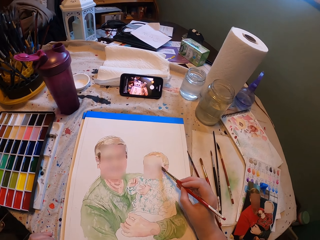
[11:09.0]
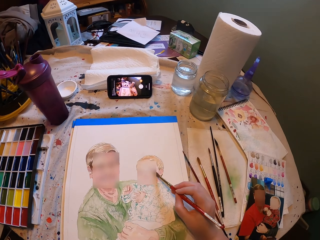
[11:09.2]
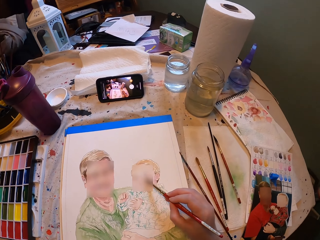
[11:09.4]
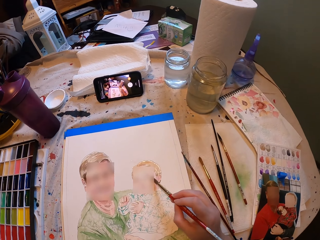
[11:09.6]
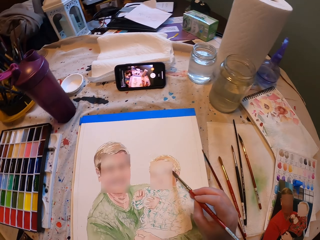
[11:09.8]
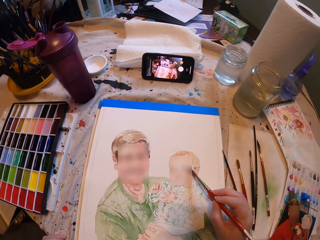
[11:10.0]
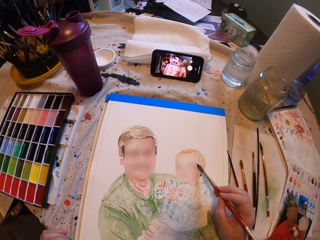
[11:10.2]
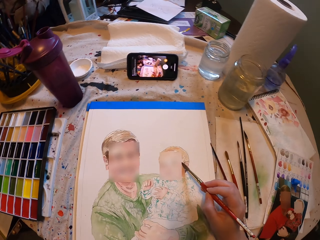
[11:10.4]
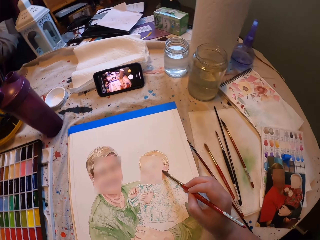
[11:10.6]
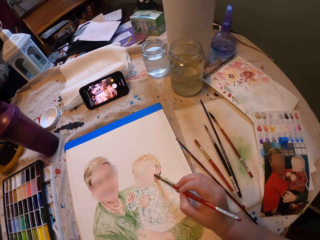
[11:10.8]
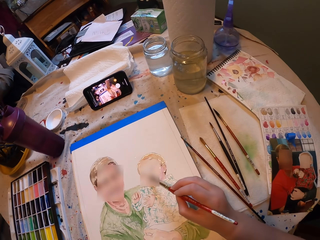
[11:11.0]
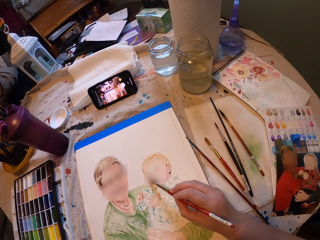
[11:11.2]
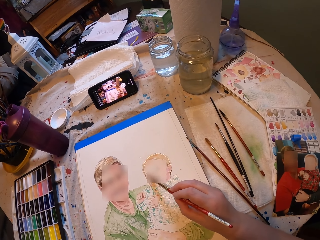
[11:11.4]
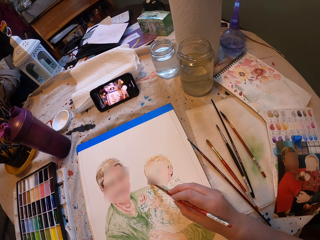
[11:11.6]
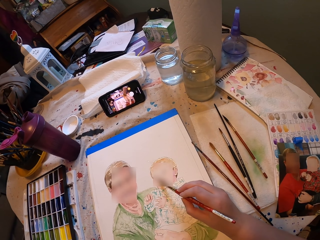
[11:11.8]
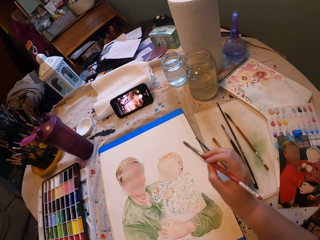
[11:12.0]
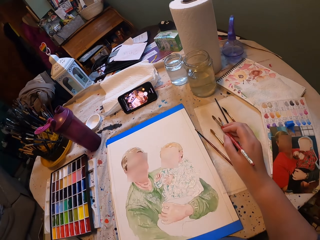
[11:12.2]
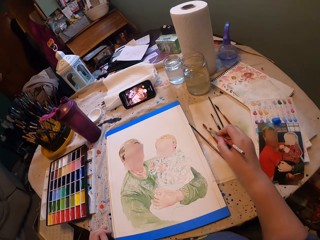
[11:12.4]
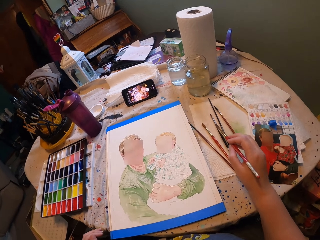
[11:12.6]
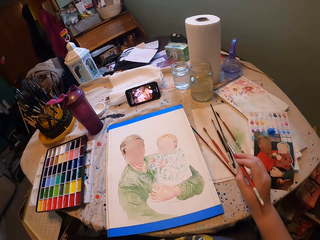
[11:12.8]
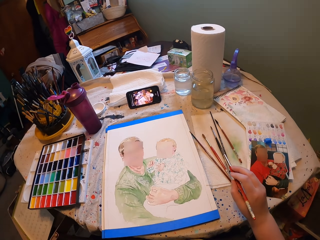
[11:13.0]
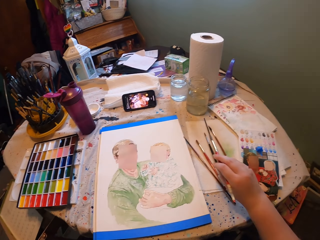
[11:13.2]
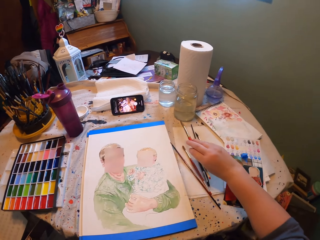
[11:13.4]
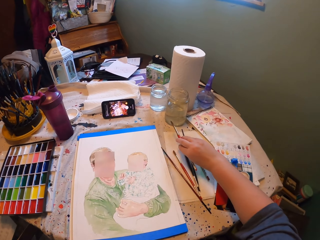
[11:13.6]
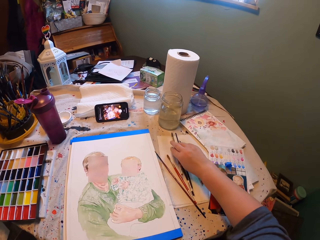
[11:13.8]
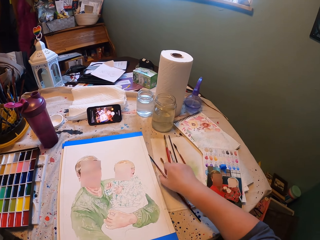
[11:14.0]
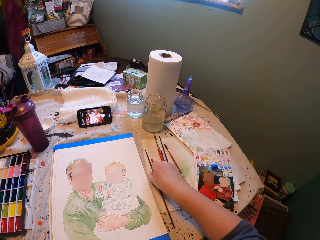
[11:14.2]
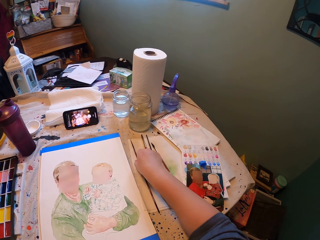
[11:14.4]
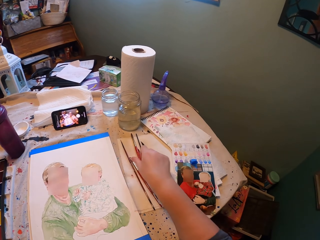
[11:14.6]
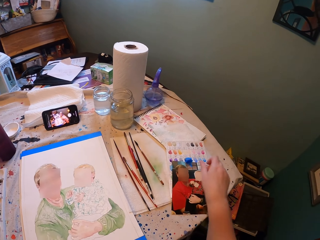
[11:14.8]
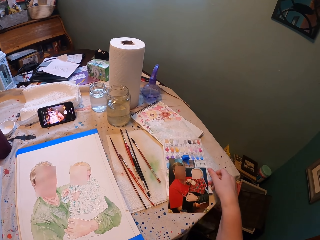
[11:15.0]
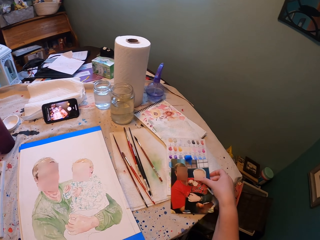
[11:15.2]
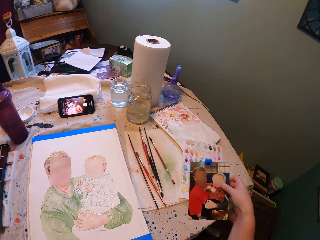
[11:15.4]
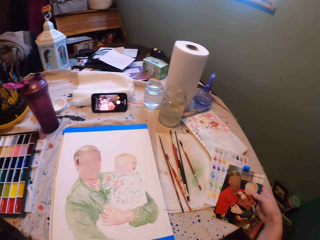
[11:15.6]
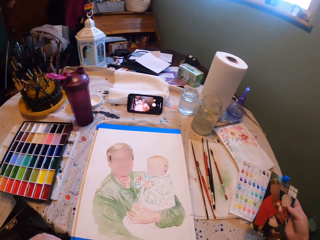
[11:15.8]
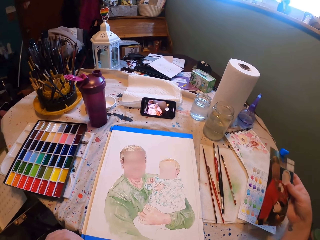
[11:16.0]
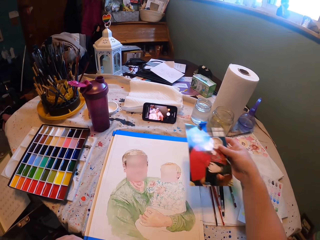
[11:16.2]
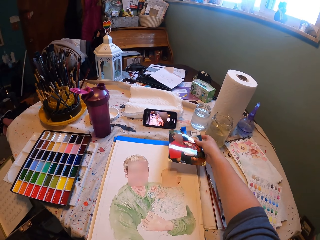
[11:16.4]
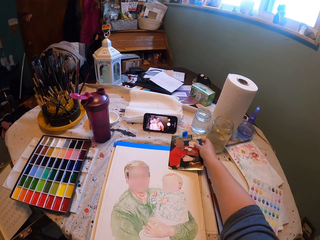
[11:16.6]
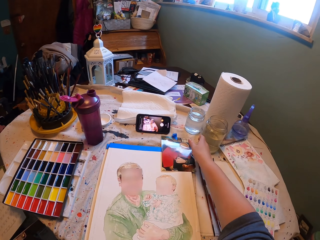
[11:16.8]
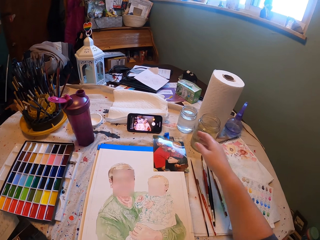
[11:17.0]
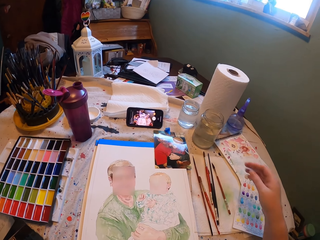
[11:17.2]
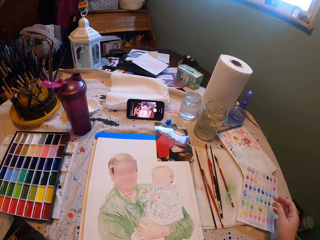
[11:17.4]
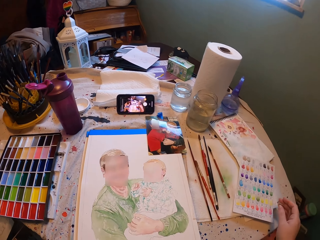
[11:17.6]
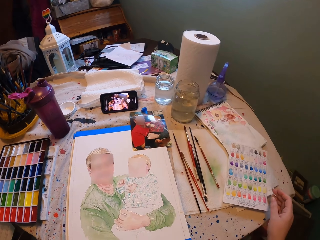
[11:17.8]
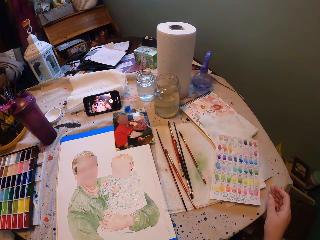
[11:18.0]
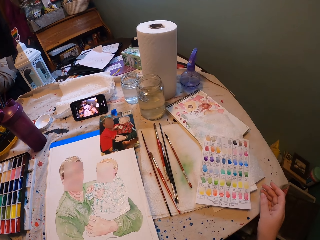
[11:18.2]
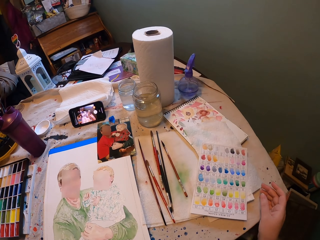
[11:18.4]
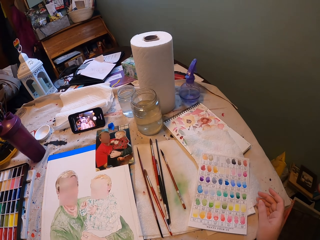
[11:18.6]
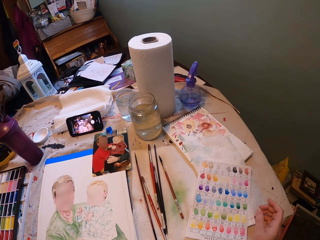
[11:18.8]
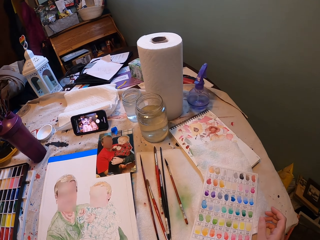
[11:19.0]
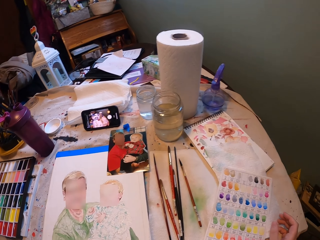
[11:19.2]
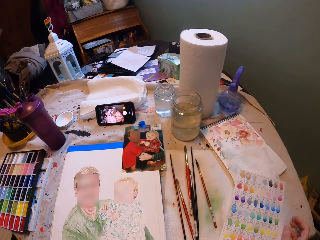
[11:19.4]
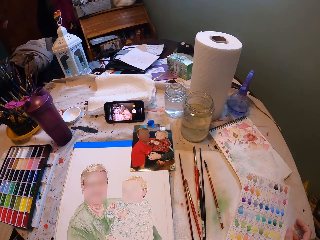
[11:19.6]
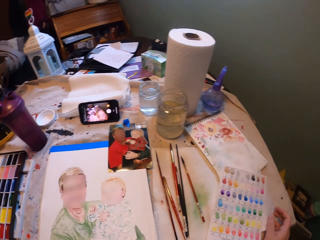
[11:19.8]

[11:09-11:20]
The camera wearer shades the drawing. They draw on the white art paper with the drawing brush. They put the brush on the table. They pick up the picture. They put the picture on the table in front of the drawing.

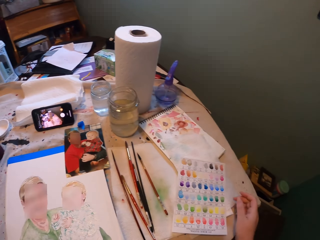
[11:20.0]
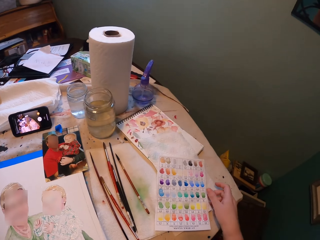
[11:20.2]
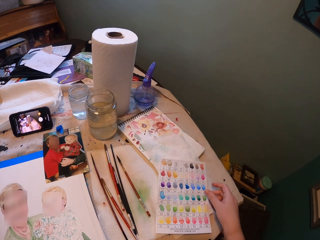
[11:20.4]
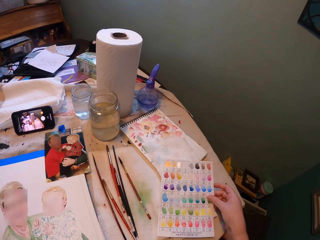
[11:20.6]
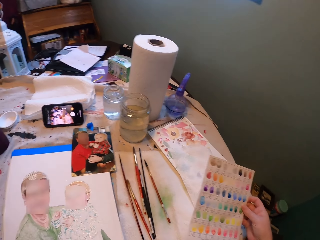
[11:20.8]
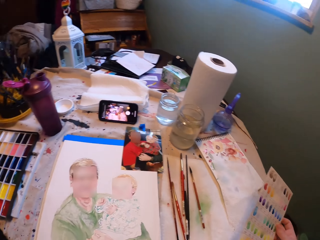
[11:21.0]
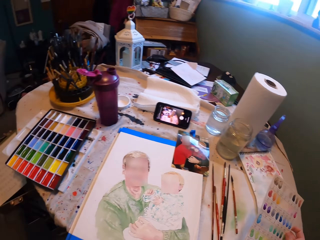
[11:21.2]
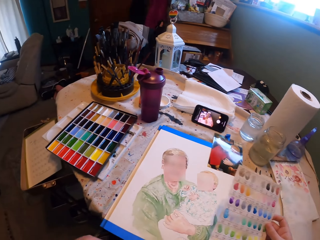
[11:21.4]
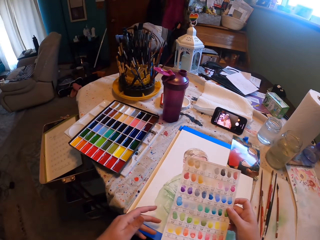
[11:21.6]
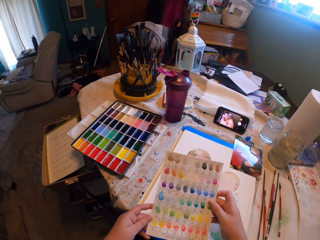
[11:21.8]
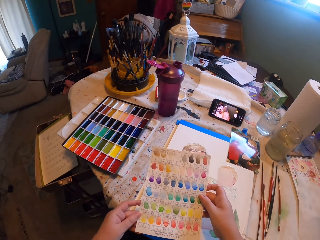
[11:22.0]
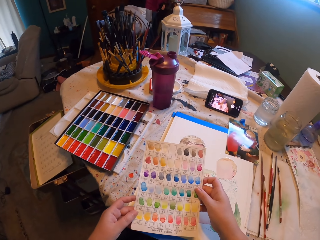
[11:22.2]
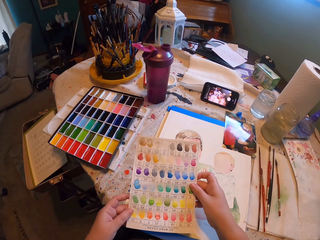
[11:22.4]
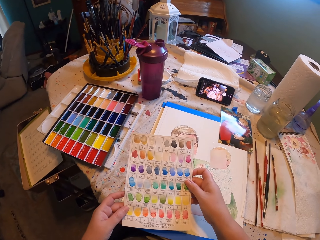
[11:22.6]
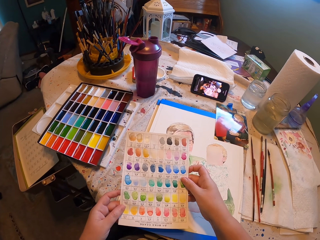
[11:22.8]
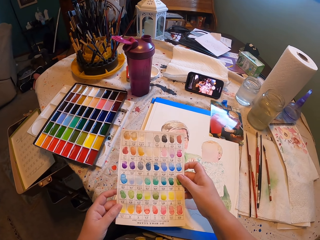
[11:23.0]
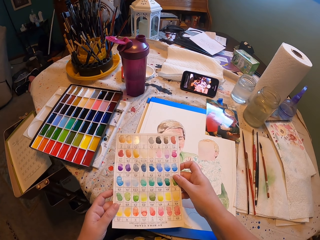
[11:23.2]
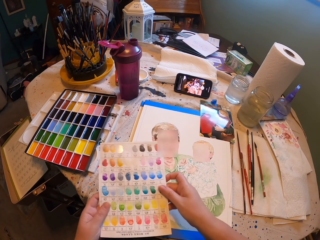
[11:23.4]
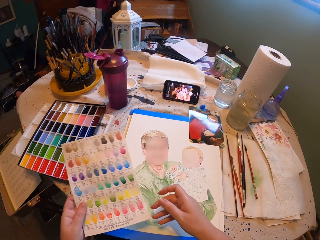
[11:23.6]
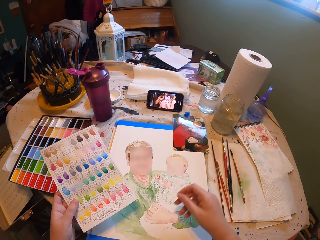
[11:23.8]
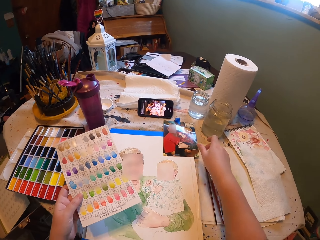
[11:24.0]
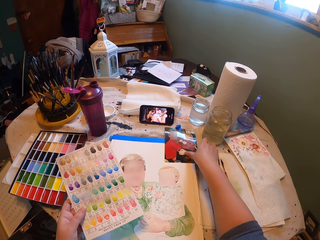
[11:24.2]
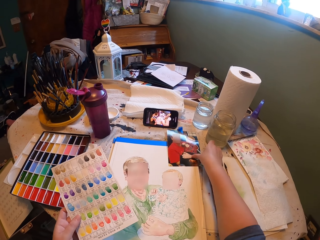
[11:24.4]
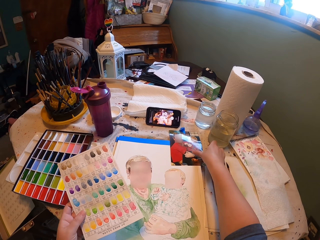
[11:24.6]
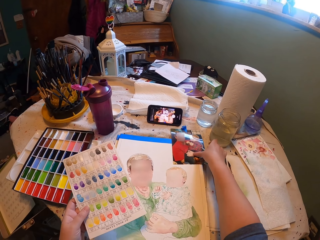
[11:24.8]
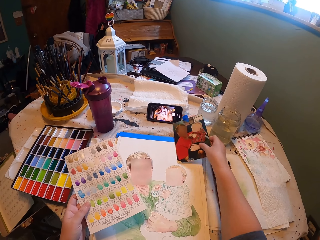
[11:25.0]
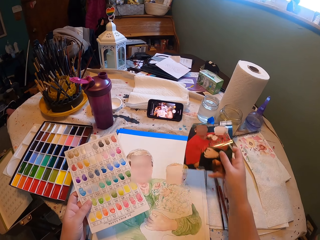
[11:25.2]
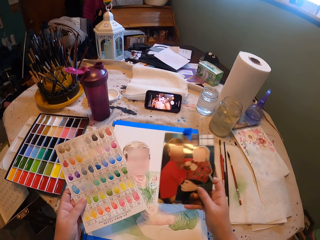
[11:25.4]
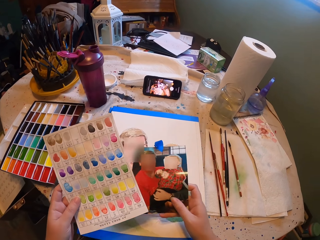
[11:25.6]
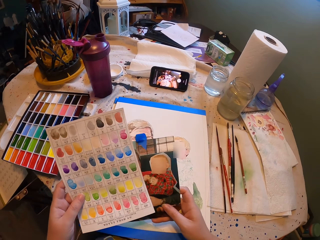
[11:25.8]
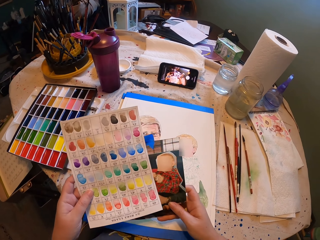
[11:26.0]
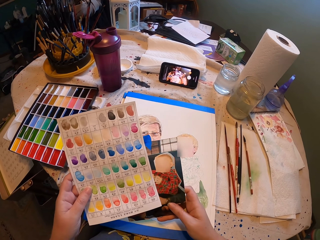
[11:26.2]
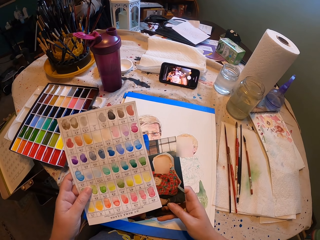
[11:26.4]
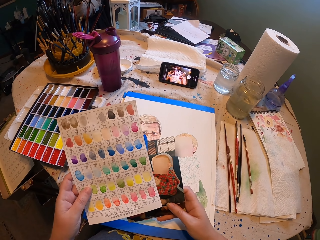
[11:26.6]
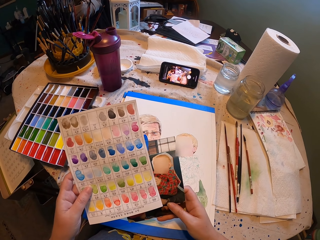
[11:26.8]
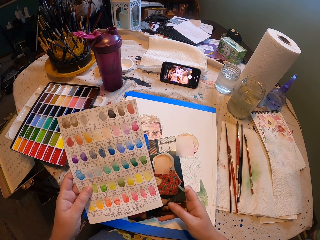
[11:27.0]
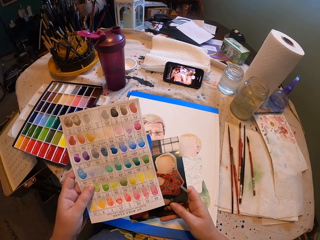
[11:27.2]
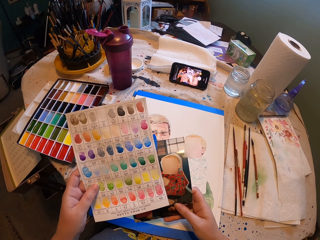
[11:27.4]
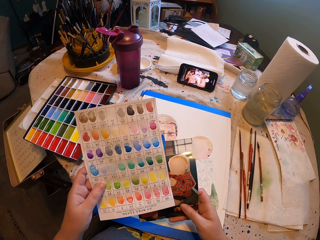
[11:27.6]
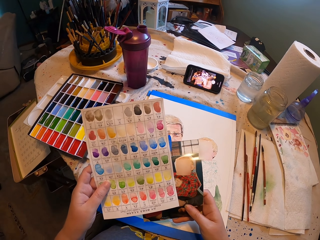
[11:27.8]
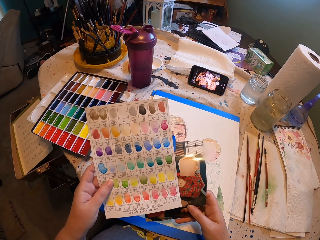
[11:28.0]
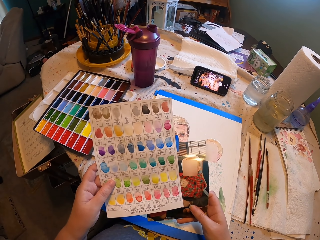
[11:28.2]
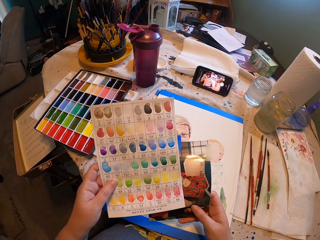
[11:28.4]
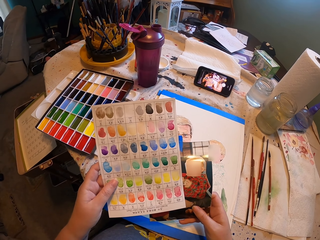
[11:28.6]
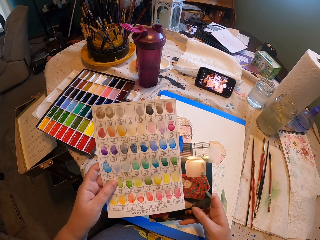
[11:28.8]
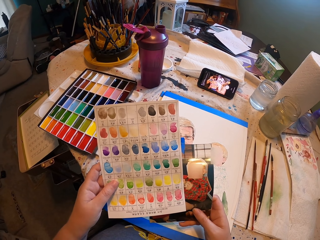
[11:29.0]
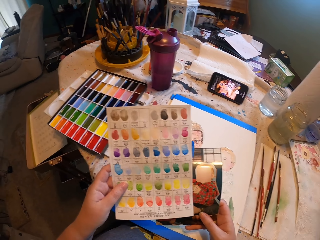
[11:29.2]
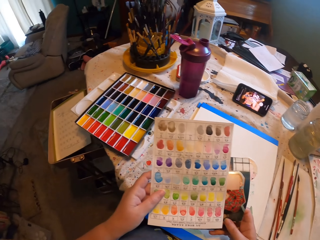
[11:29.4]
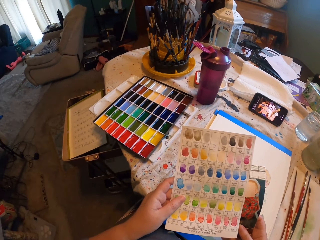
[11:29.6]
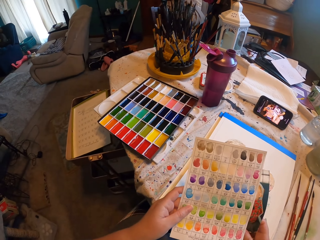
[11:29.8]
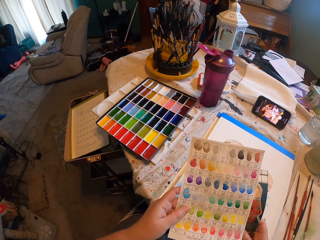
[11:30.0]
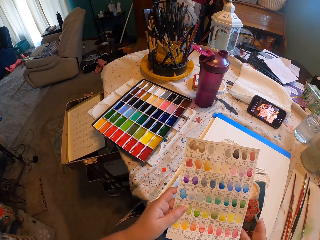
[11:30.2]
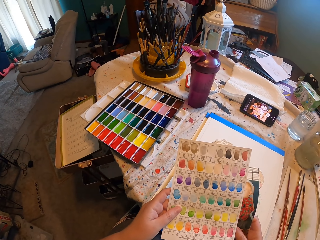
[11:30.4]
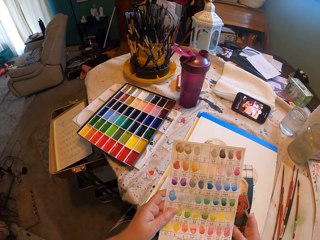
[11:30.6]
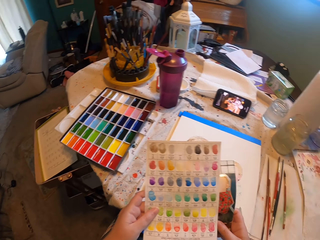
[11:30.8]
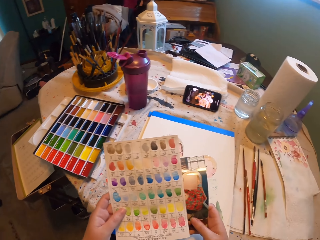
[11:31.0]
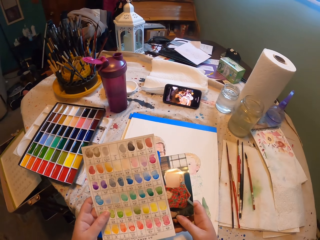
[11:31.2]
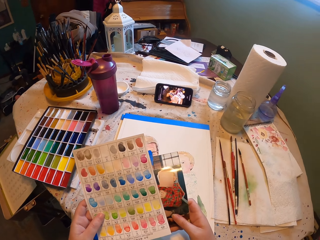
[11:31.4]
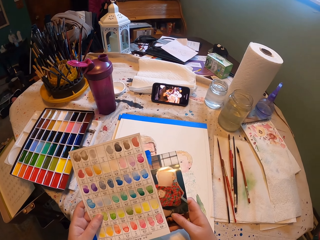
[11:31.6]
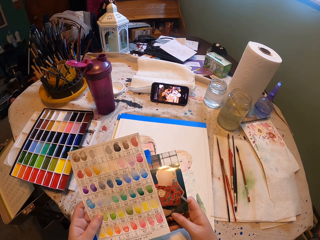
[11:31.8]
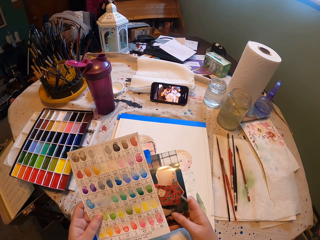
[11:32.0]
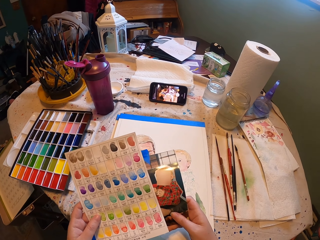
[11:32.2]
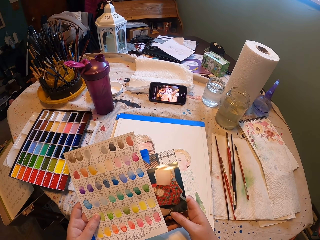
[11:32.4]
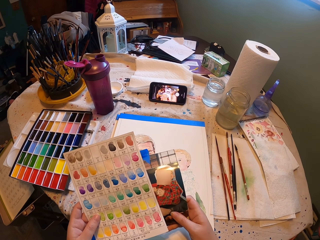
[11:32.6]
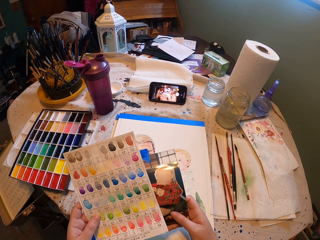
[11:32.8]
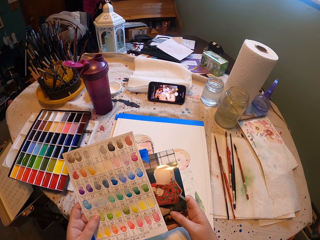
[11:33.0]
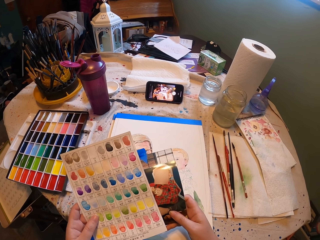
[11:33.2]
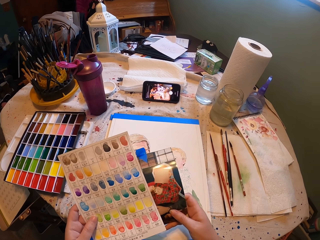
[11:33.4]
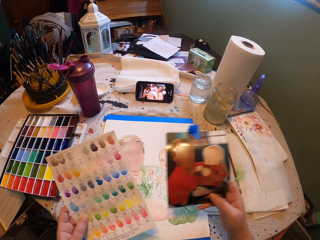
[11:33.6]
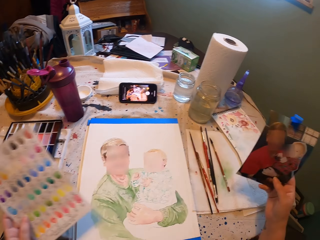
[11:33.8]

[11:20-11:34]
The camera wearer picks up the paper on the table. They look at the paper. They pick up the picture. They place the picture beside the paper. They look at the paper. They look at the paper and the picture.
